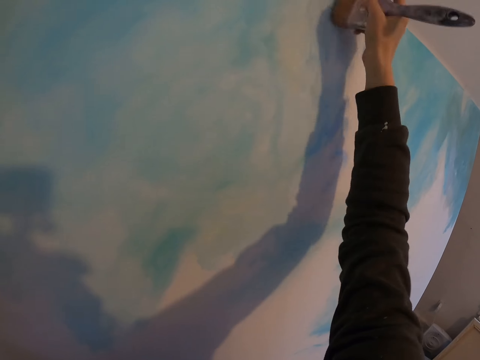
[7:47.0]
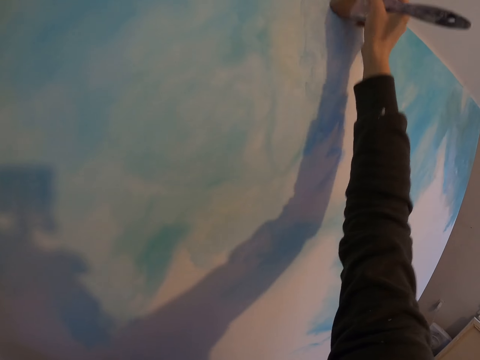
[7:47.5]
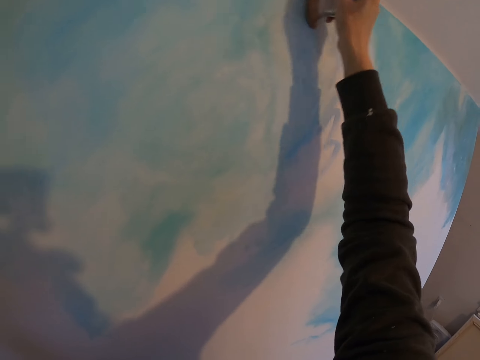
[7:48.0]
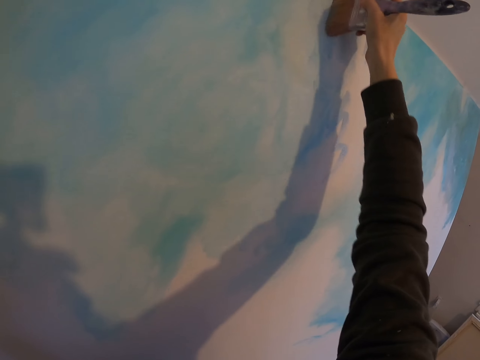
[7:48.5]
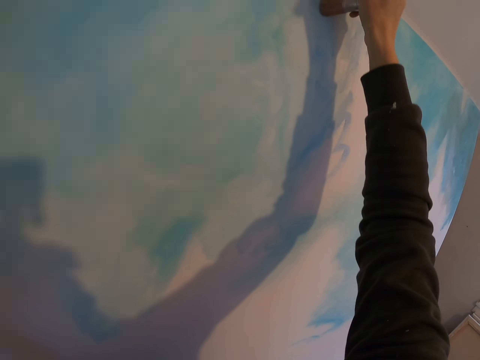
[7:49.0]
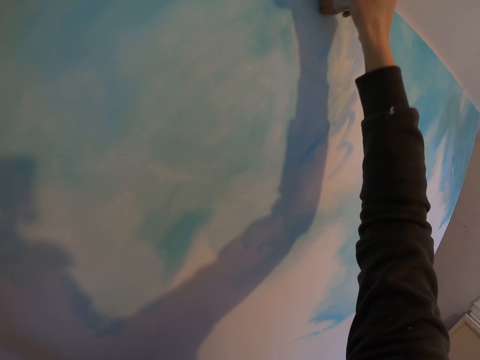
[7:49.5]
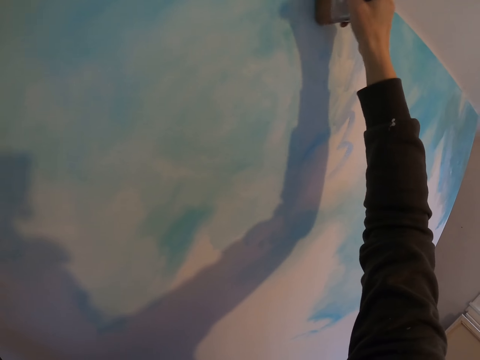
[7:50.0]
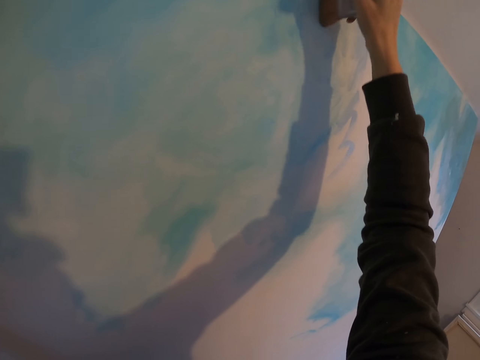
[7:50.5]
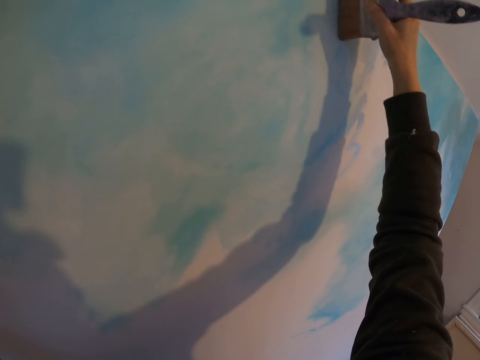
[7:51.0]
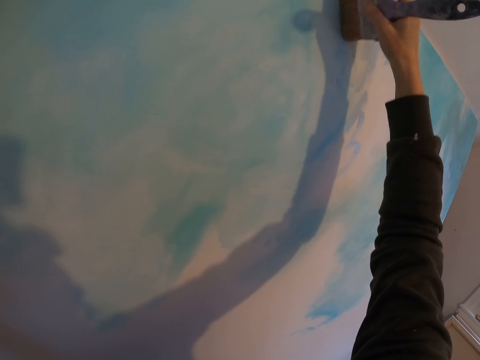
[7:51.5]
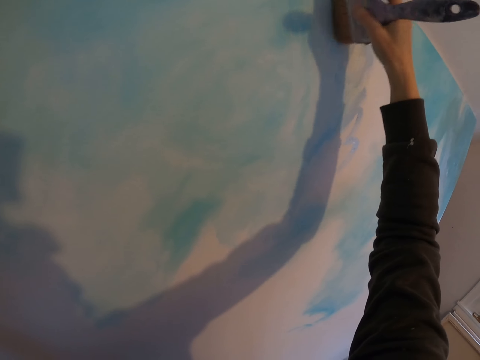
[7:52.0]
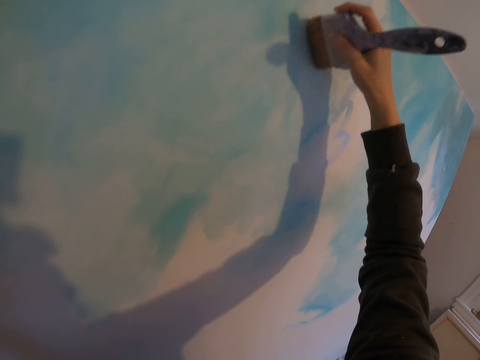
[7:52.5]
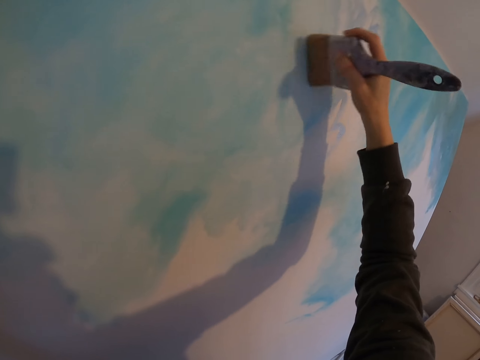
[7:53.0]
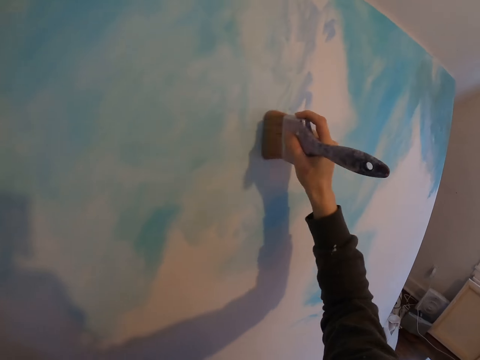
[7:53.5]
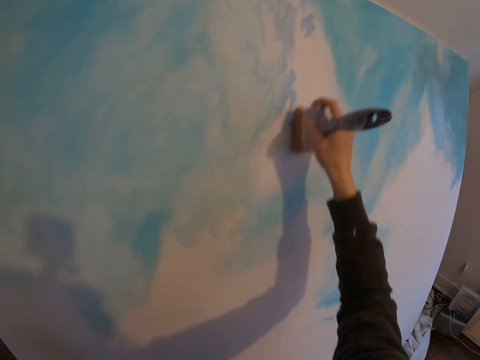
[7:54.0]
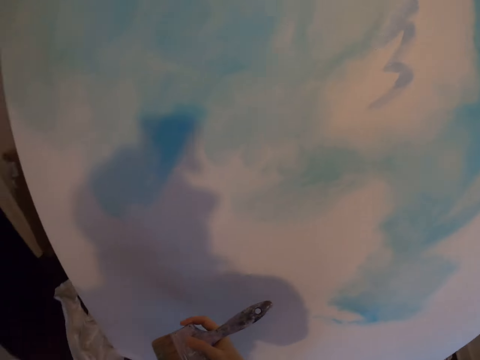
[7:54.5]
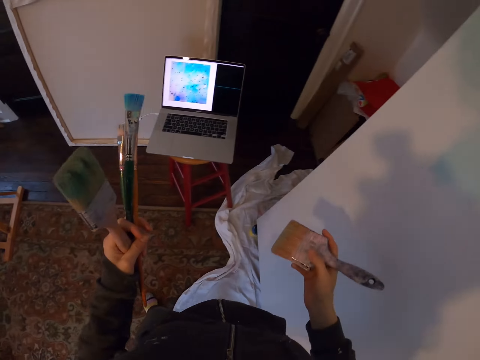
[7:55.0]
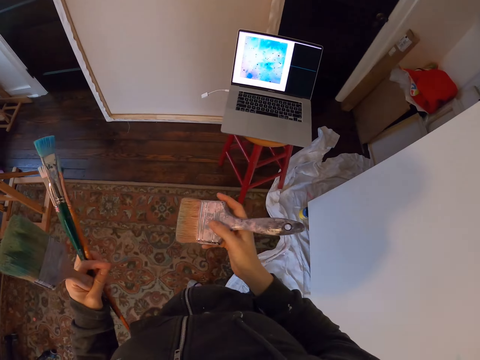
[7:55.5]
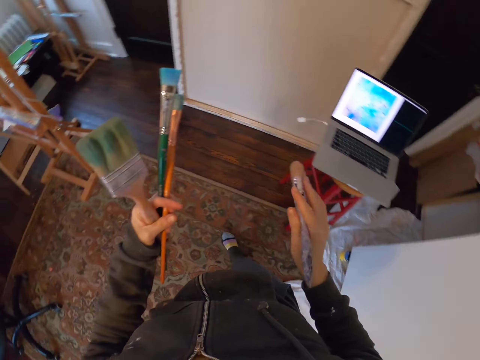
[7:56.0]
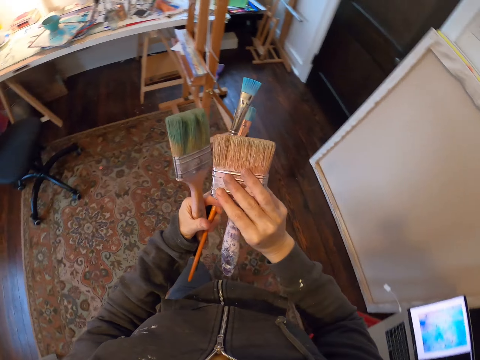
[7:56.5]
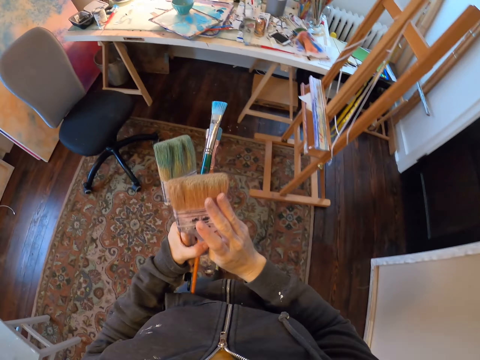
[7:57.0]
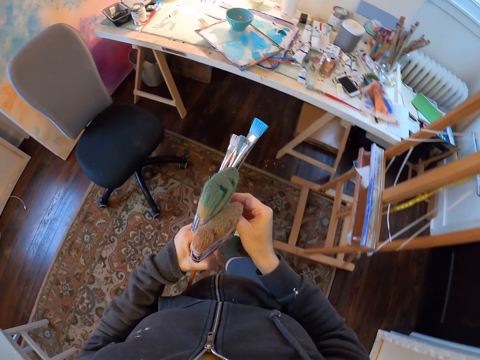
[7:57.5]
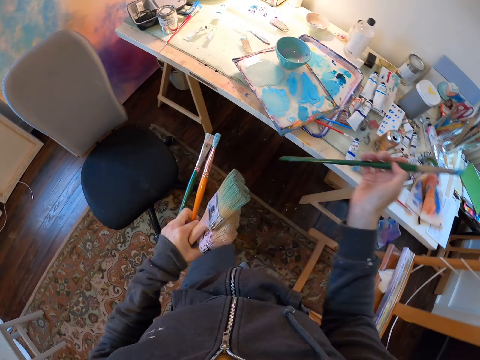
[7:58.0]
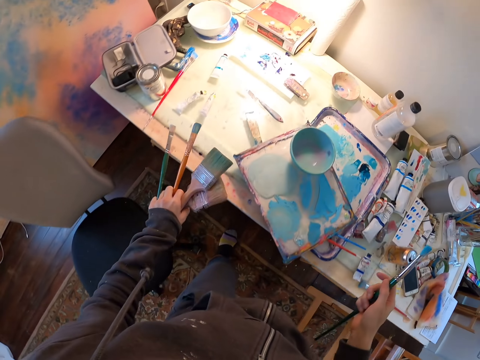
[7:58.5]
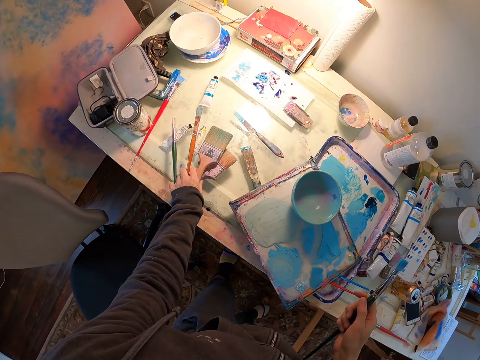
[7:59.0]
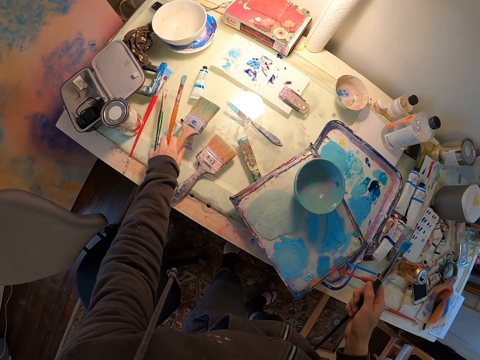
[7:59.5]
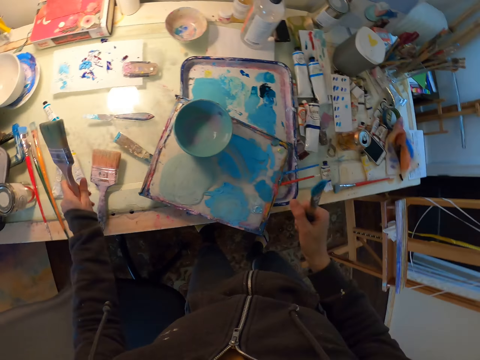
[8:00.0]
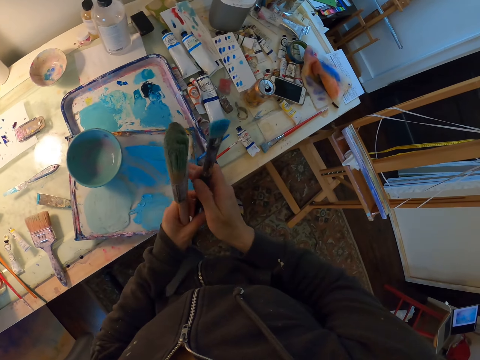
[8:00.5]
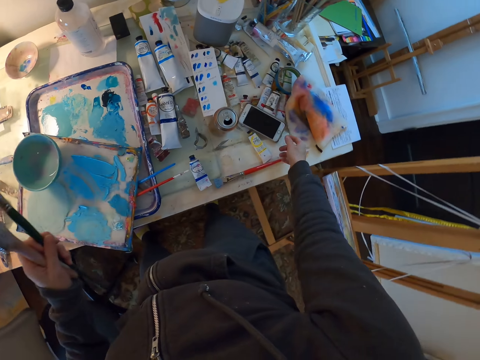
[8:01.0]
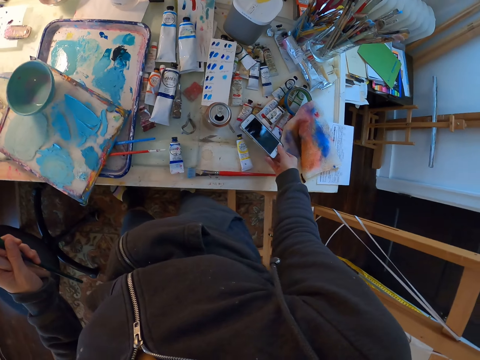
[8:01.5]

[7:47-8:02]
The camera wearer turns to the side. They hold the paintbrushes. They pass the paintbrush to the left hand. They walk around. They pick the paintbrush from the left hand. They put the paintbrushes on the table. They turn to the side. They pass the paintbrush to the left hand. They pick a cellphone from the table.

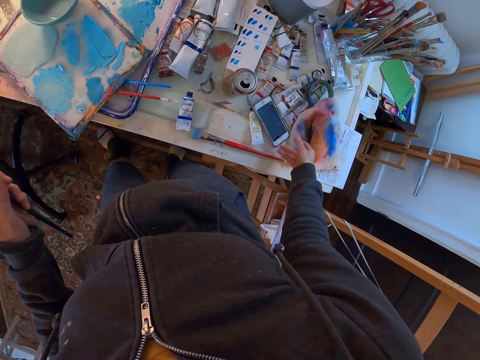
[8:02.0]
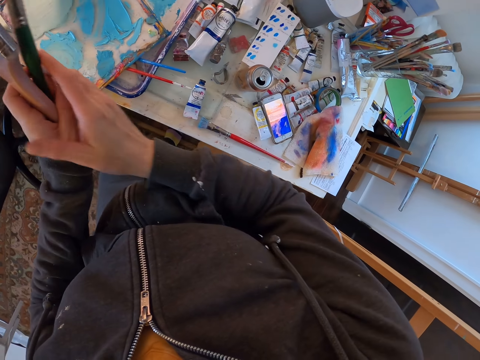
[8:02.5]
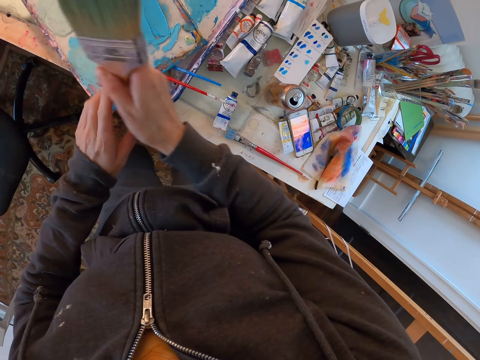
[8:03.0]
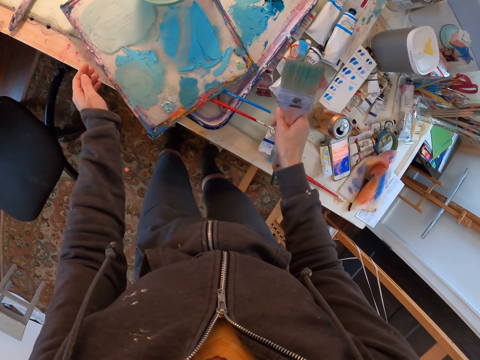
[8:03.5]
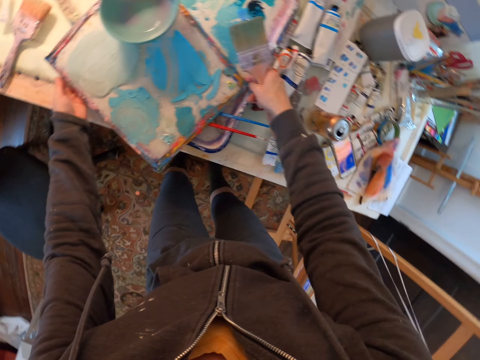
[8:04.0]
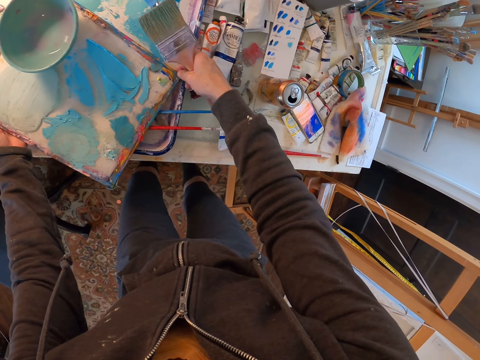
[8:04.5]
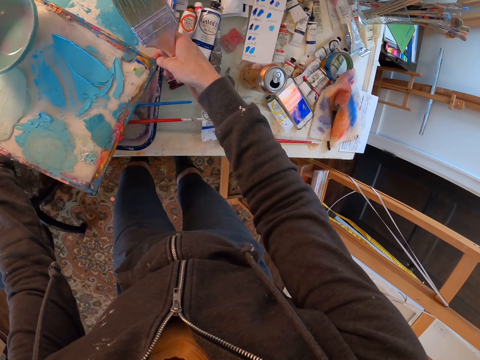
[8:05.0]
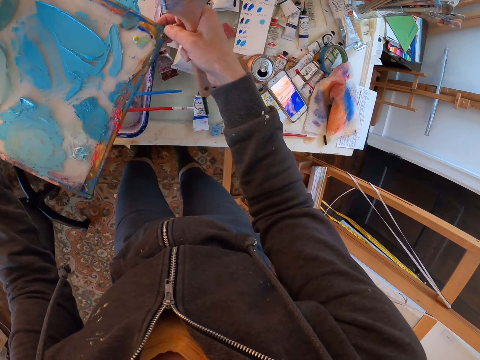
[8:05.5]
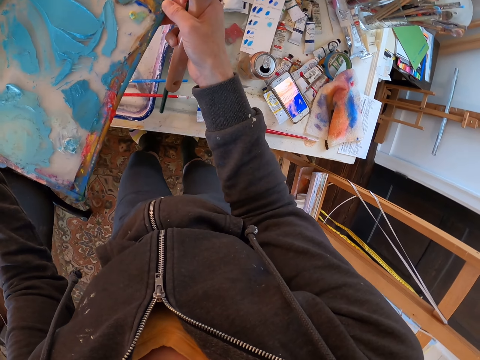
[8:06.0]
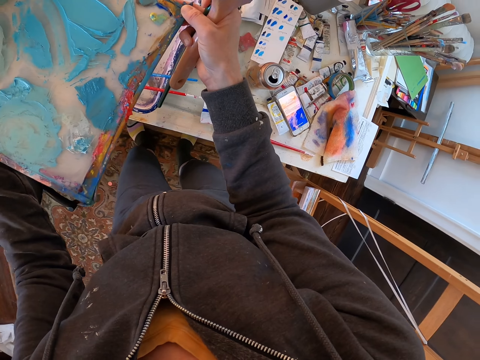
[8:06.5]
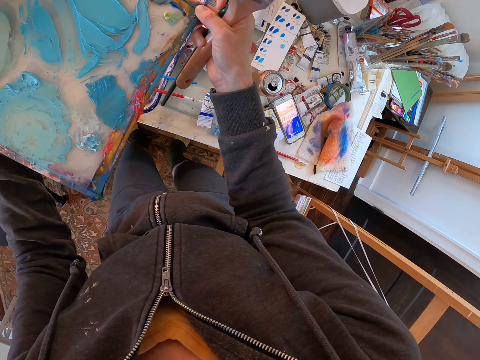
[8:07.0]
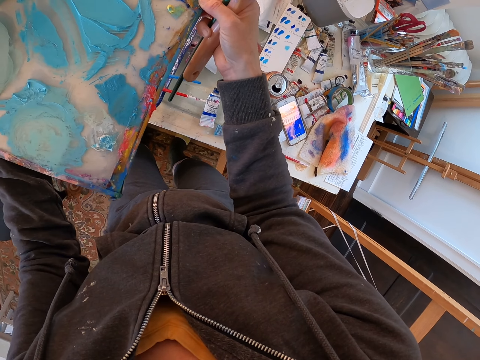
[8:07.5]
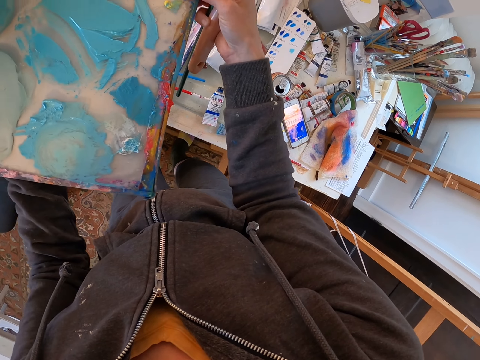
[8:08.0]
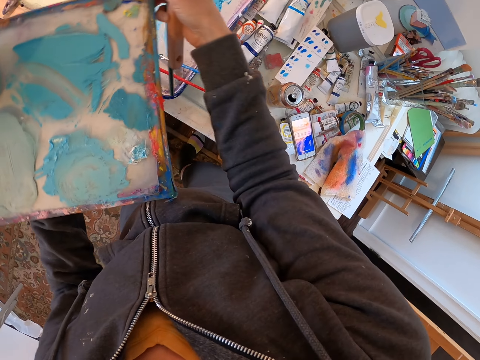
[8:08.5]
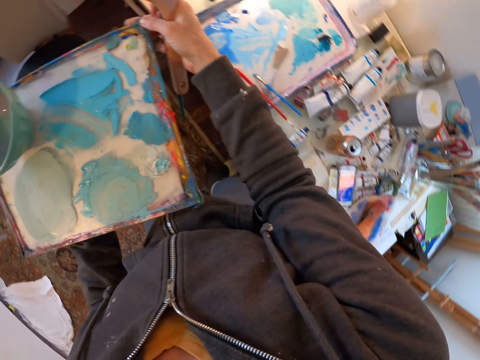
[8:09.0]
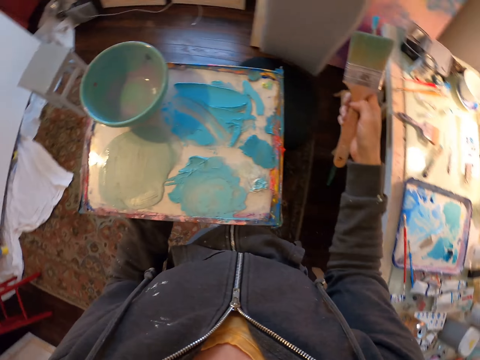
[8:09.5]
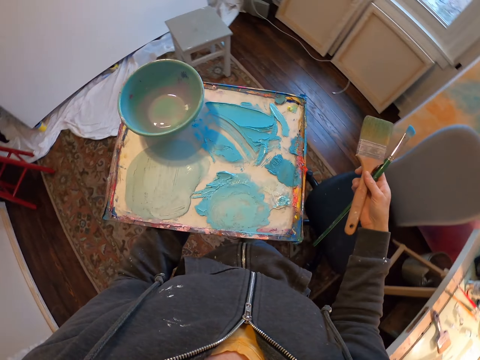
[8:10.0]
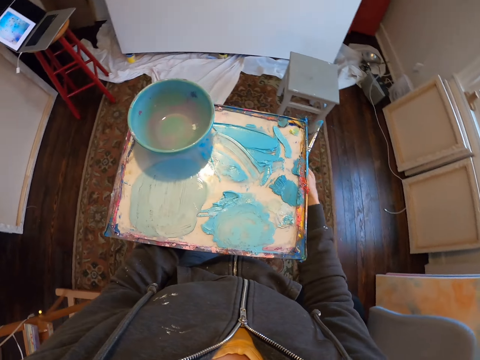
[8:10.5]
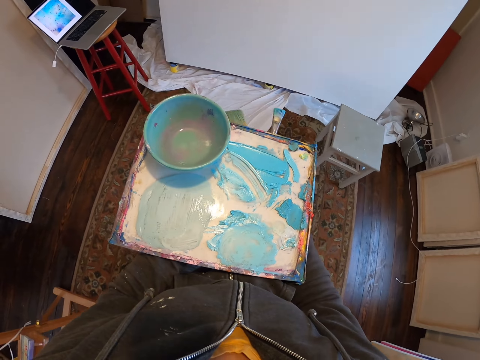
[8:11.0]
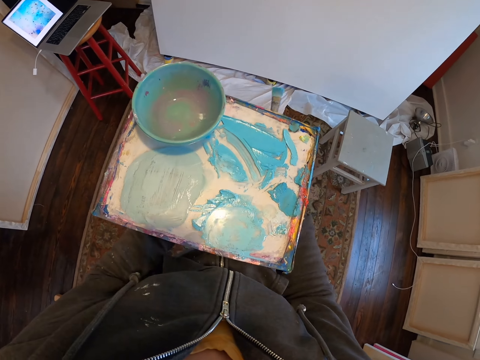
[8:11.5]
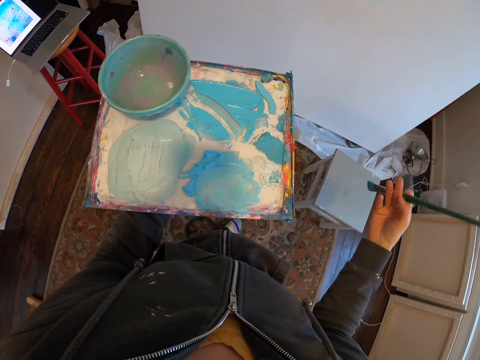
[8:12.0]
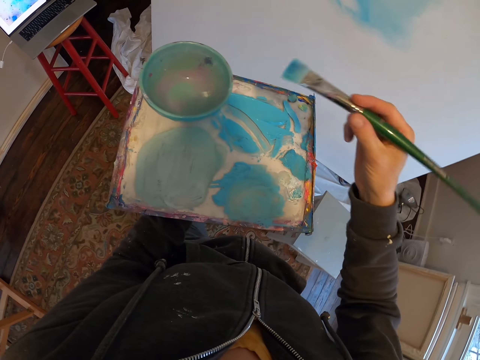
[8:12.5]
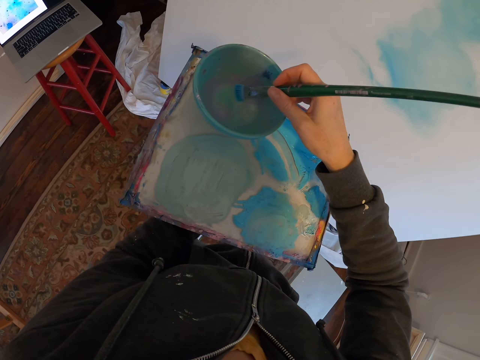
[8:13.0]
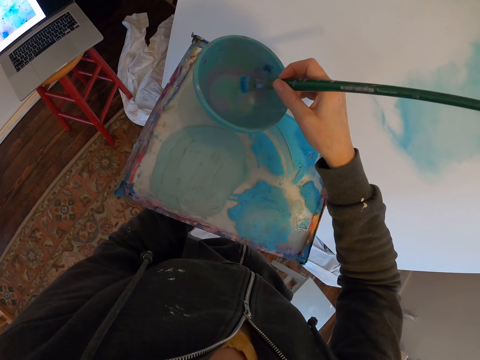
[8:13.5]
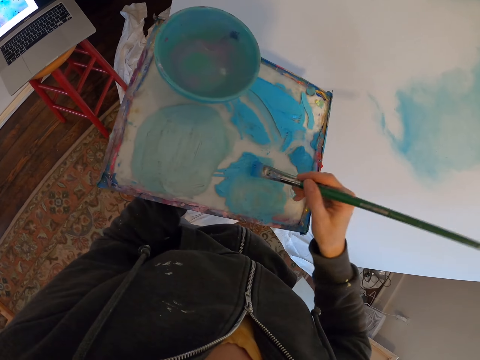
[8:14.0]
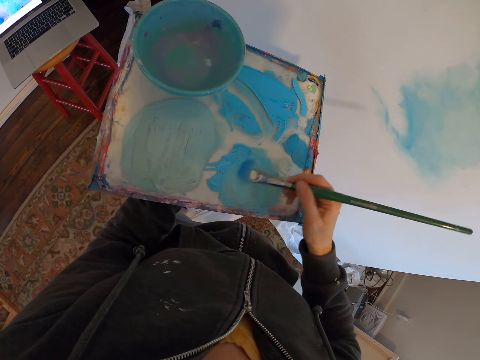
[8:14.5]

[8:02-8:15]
The camera wearer holds a phone. They drop the cellphone on the table. They pick paintbrushes from the left hand. They hold the paintbrushes. They hold a paint palette and pick a paint tray from the table. They turn to the side. They walk around. They pass the paintbrush to the left hand. They dip the paintbrush in the paint palette. They put the paintbrush in a bowl. They rub paint in the paintbrush.
